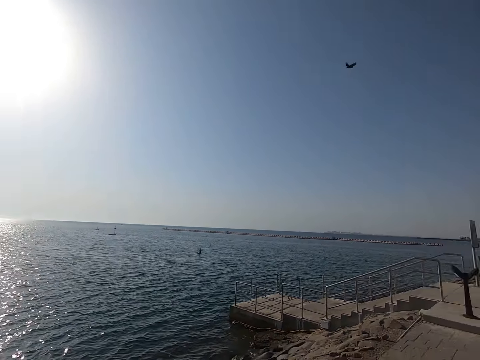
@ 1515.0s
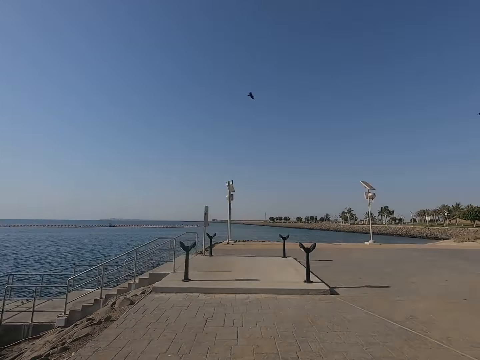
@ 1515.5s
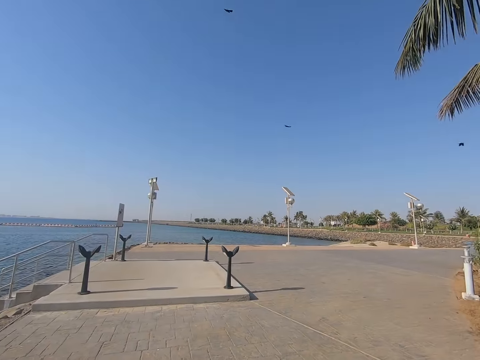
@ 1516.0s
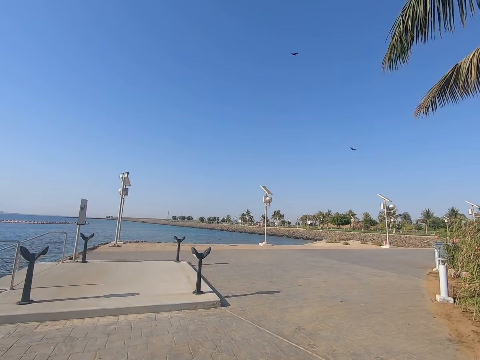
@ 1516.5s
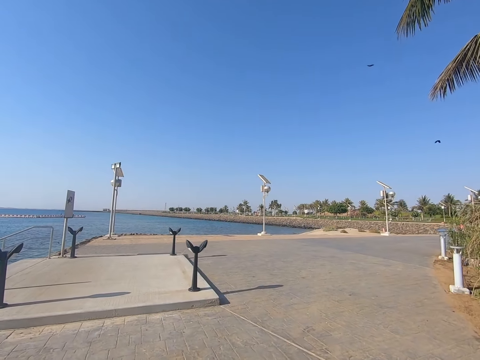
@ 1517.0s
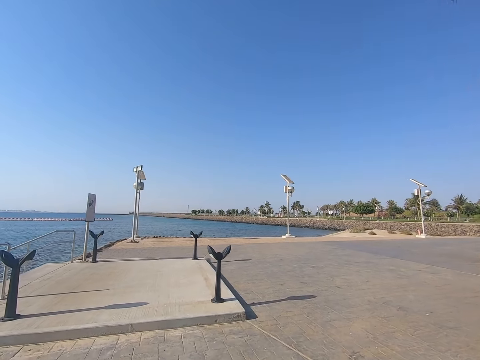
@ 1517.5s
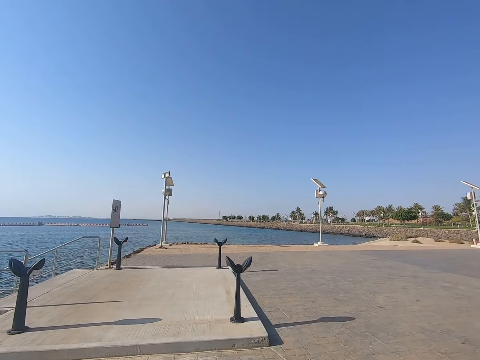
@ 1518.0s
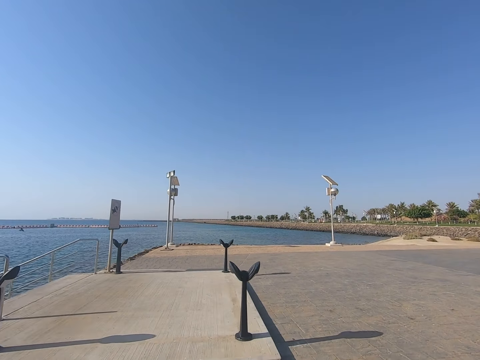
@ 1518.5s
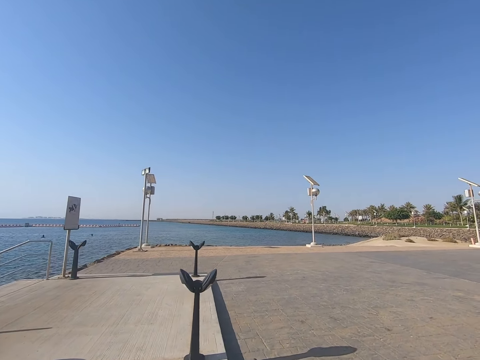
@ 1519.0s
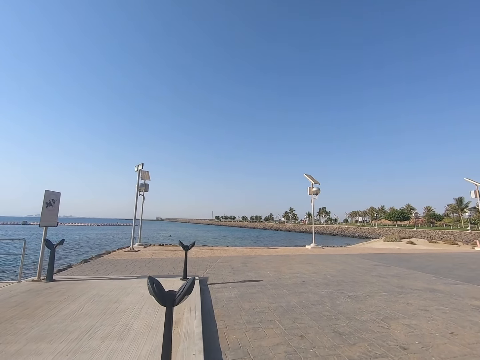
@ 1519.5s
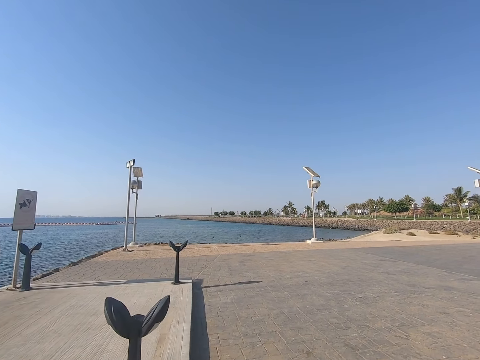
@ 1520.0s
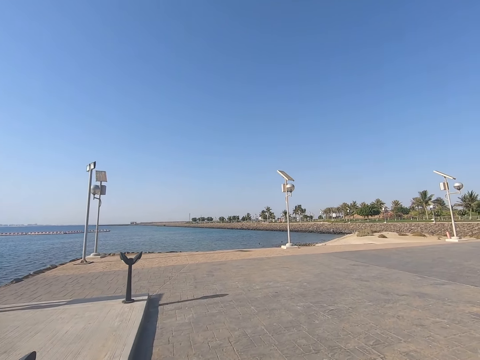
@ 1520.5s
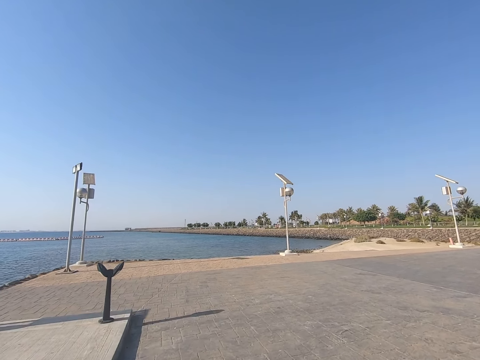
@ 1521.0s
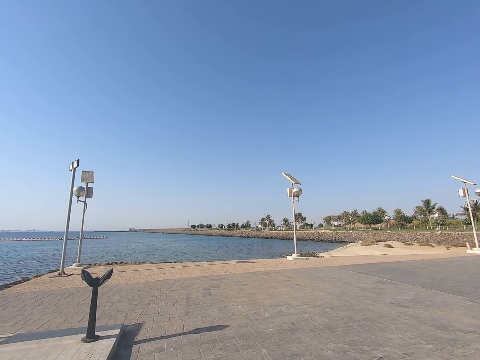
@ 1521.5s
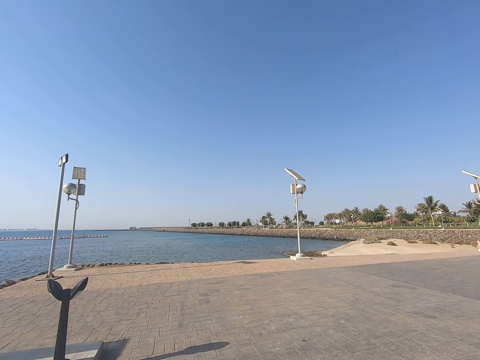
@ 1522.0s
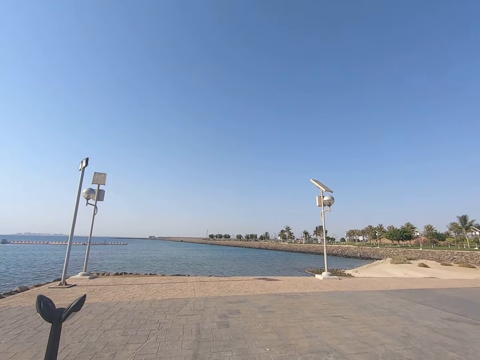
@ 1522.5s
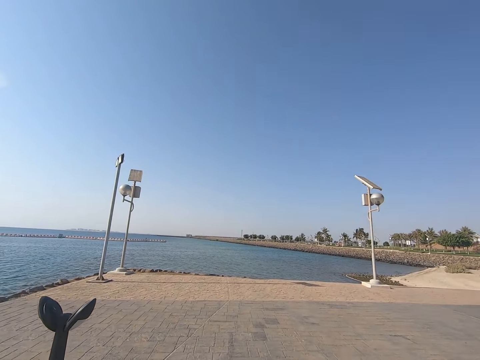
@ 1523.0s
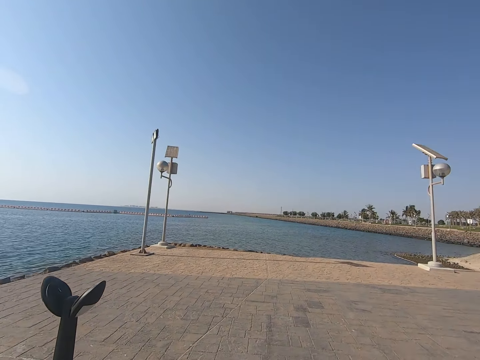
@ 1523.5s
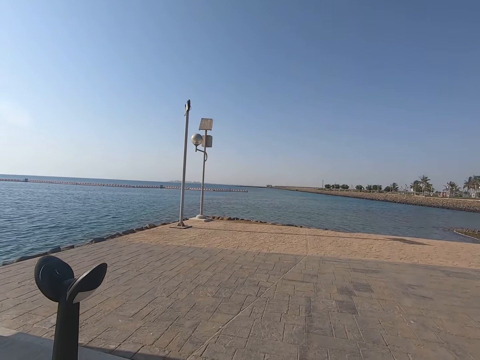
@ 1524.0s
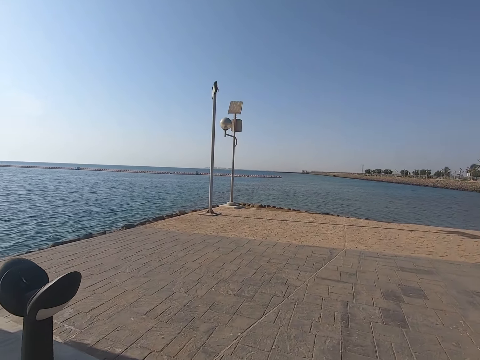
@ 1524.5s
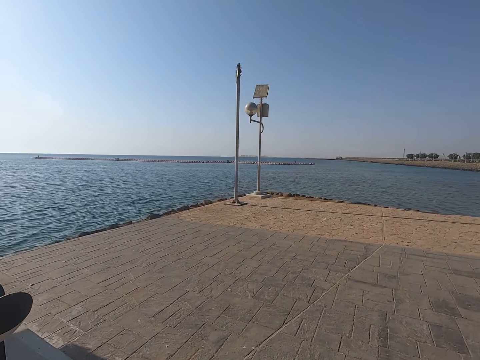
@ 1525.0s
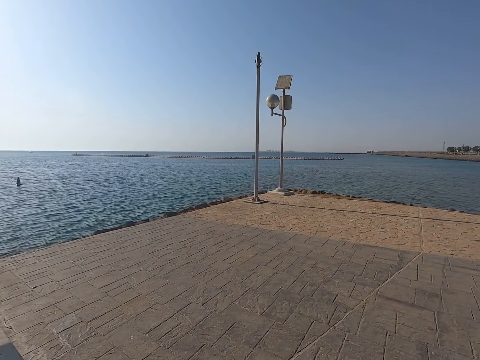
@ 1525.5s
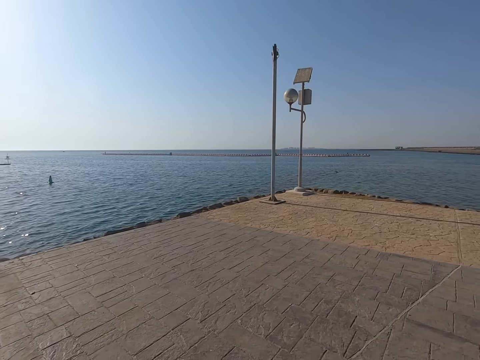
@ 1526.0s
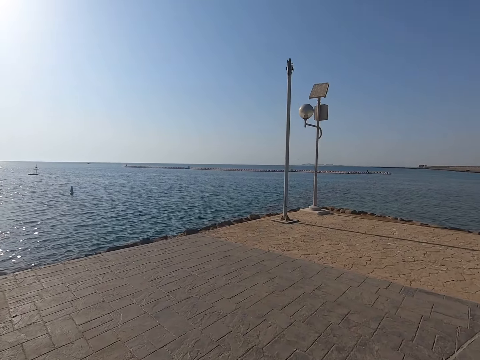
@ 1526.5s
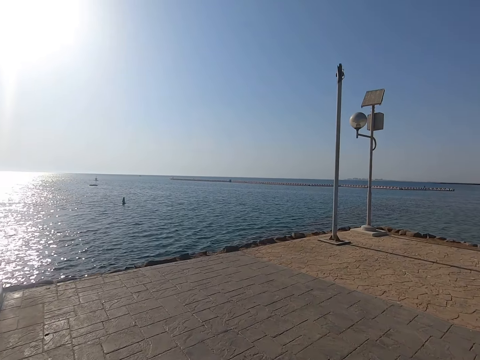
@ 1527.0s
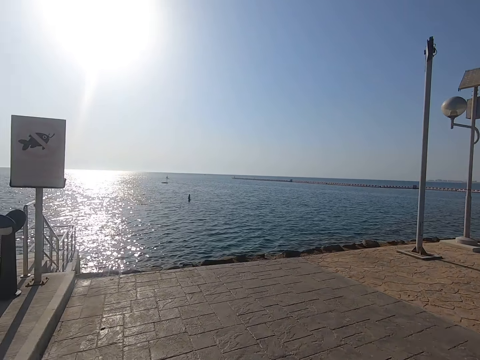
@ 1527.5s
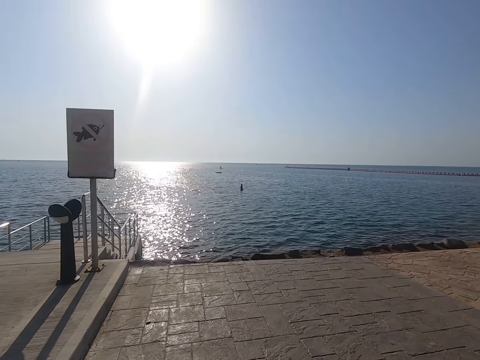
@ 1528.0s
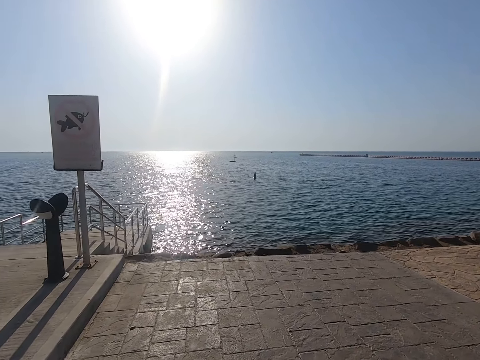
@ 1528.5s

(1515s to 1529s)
The camera wearer walks on the pavement. They ride on the road.

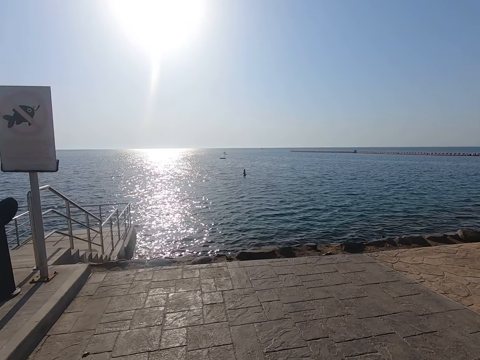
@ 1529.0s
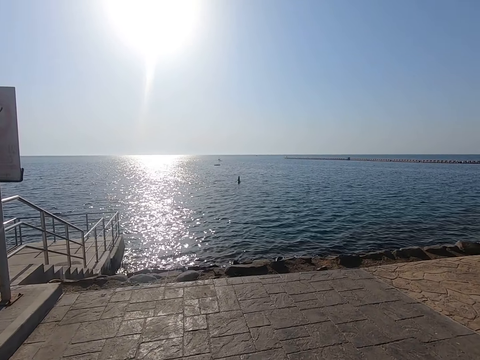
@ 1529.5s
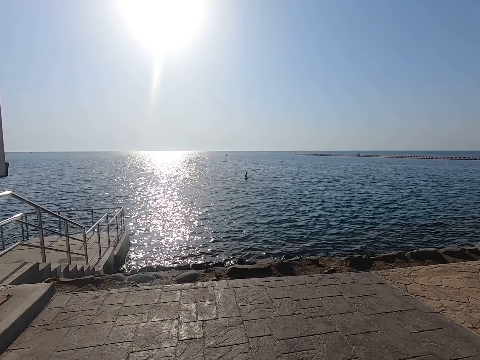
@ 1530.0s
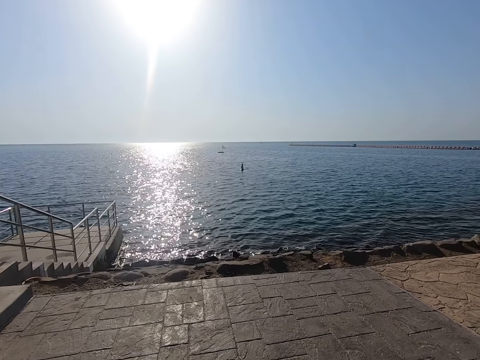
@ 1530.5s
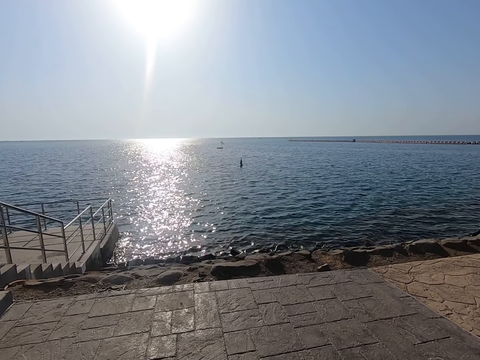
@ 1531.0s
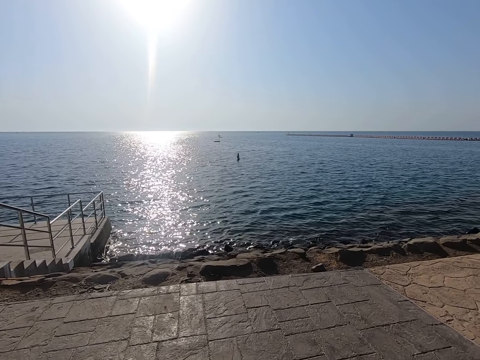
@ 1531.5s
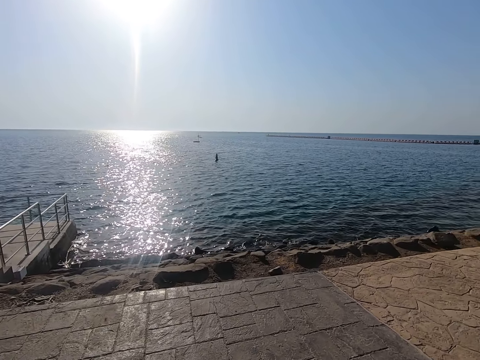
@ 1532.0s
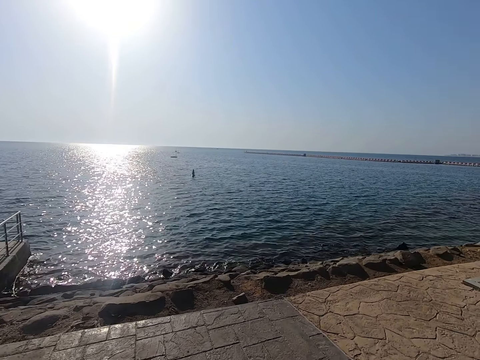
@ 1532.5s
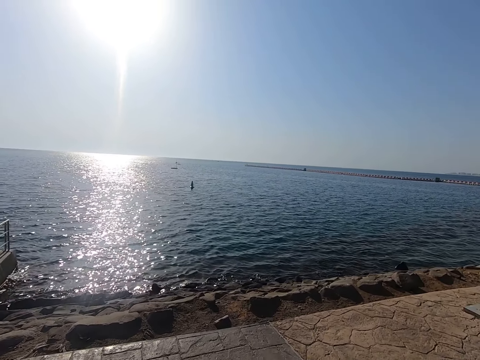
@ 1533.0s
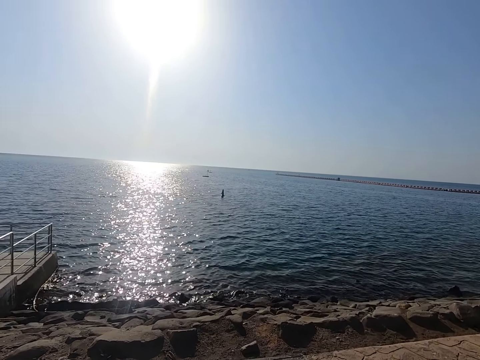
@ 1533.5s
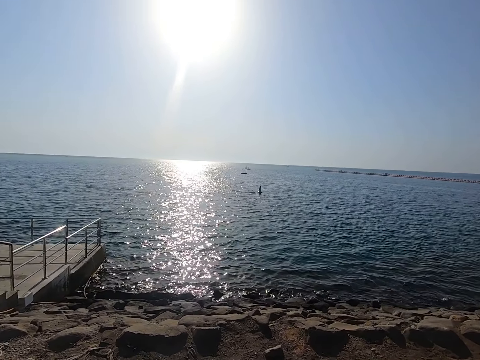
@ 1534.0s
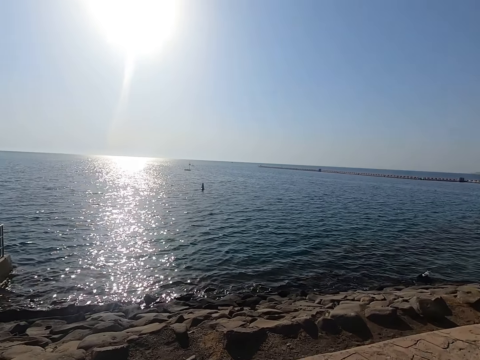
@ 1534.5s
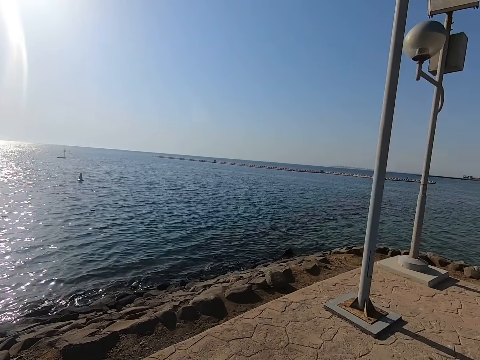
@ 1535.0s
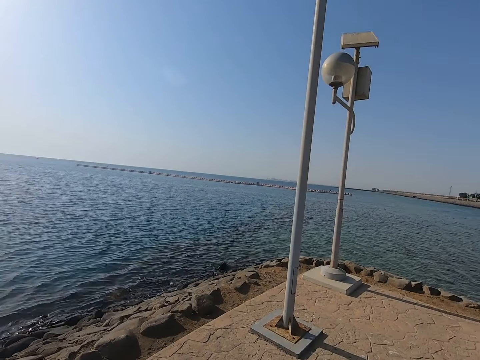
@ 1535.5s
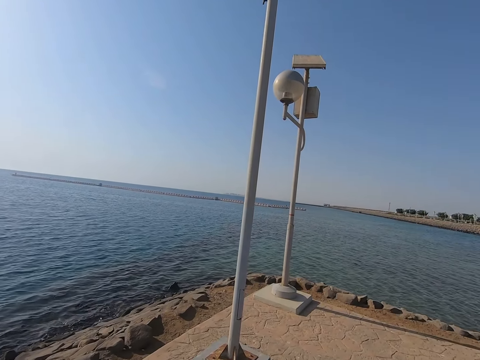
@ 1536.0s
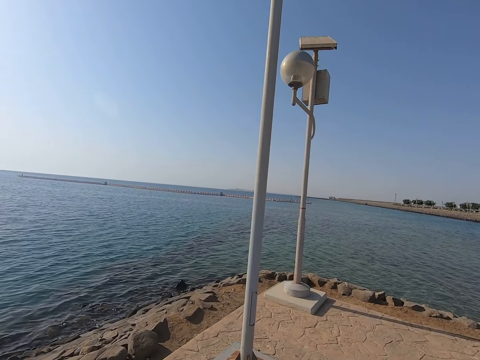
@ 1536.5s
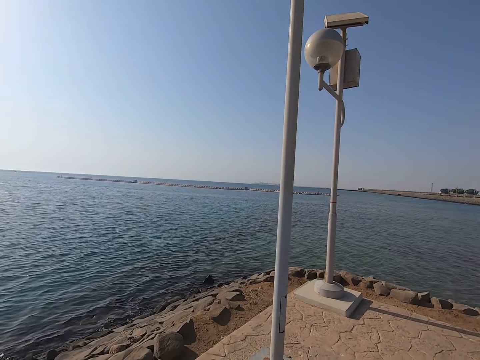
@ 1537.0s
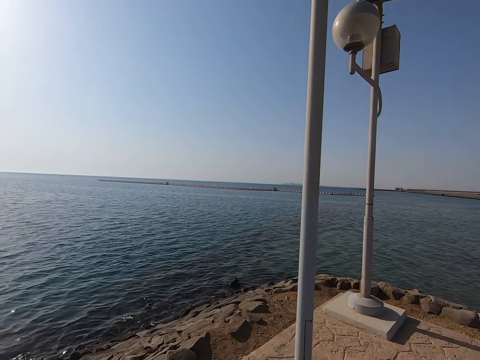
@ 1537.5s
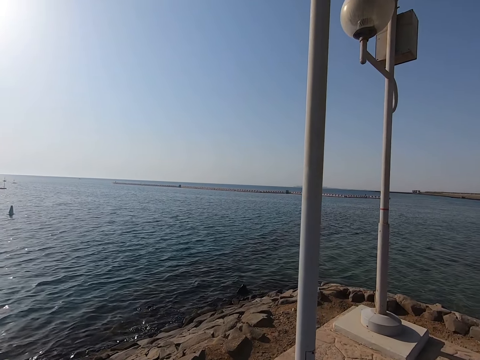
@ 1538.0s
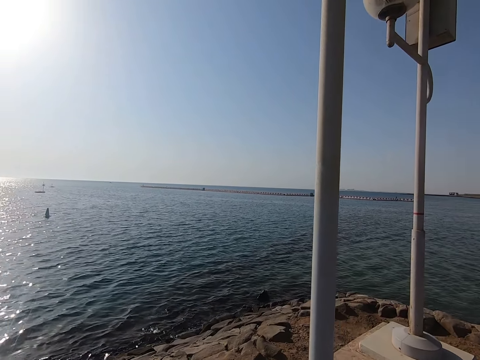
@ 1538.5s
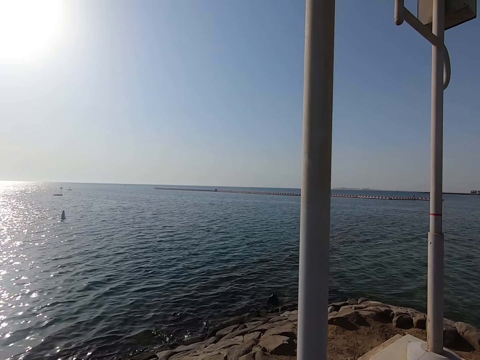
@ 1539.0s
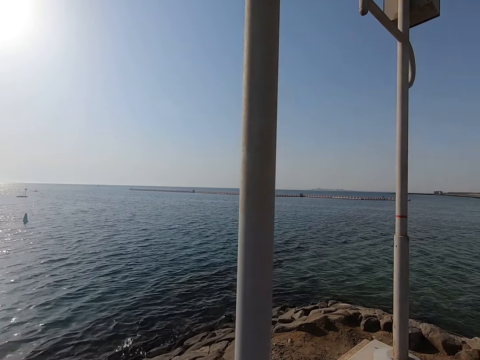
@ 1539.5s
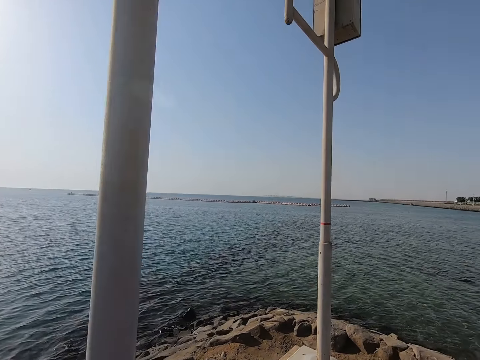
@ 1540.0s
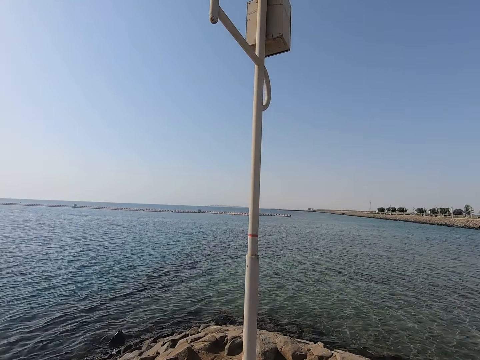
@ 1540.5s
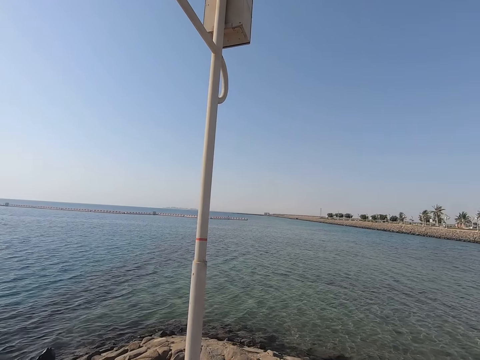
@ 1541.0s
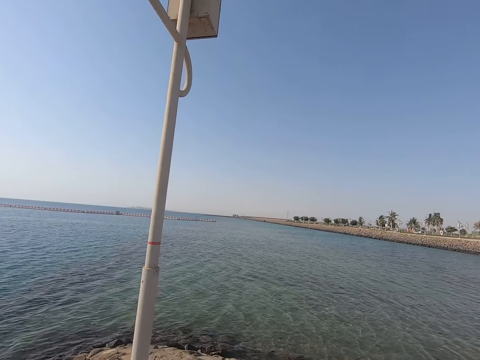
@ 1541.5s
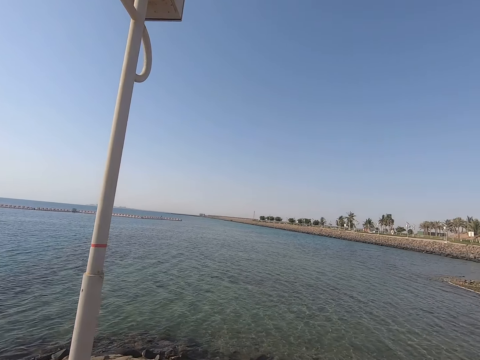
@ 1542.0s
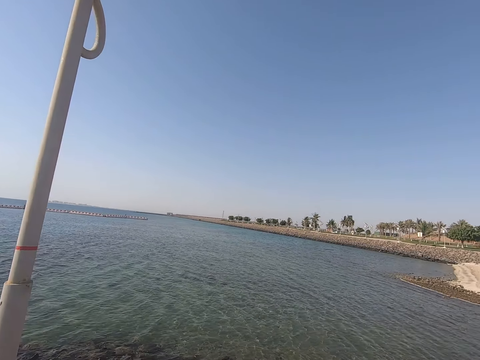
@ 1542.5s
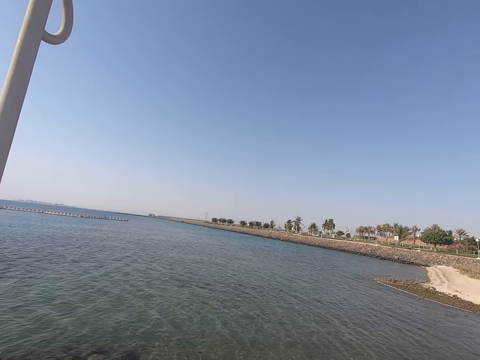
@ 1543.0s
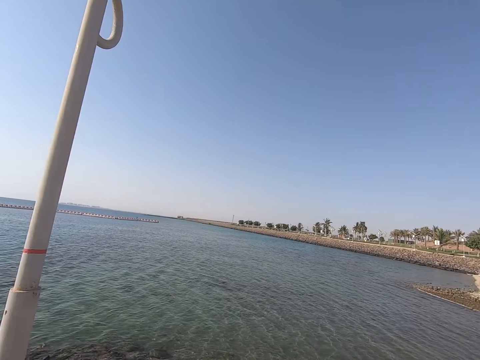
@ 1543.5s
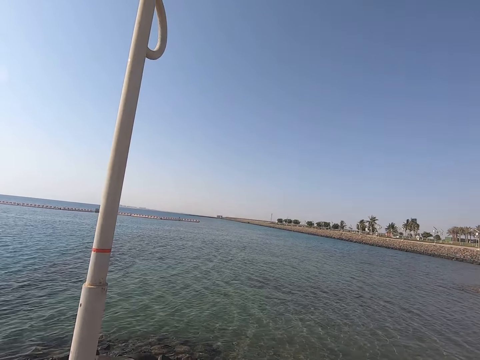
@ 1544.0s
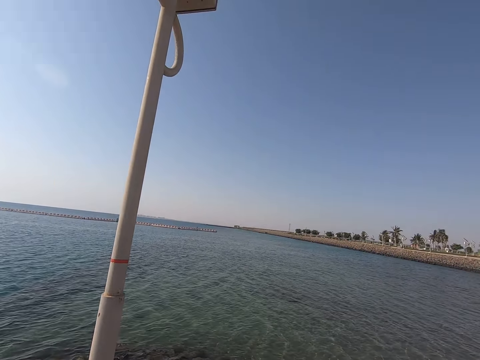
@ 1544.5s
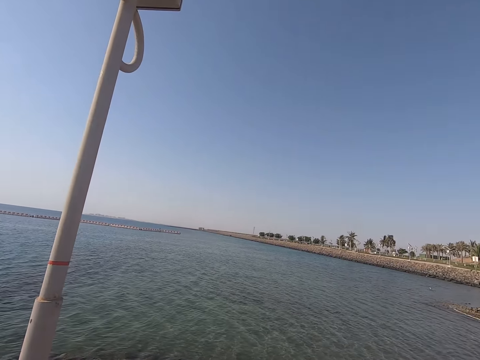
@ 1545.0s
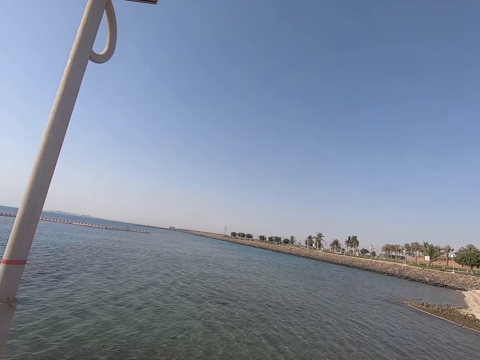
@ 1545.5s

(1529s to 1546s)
The camera wearer looks around. They look around again. They walk on the pavement.
